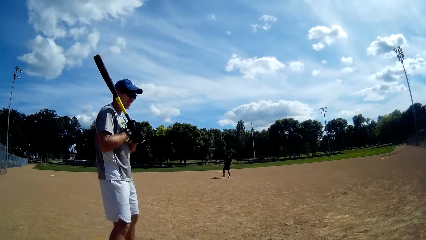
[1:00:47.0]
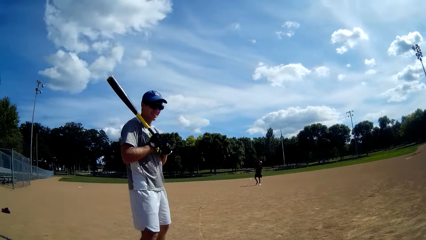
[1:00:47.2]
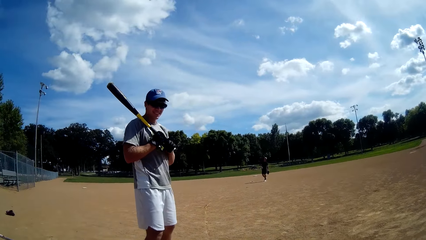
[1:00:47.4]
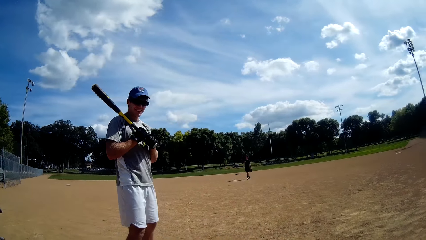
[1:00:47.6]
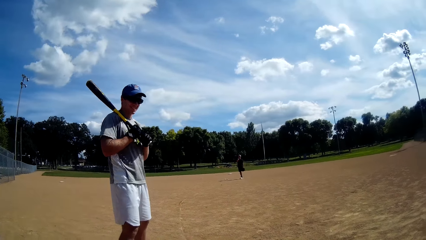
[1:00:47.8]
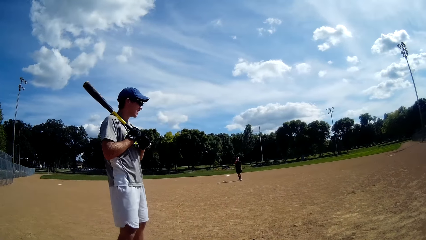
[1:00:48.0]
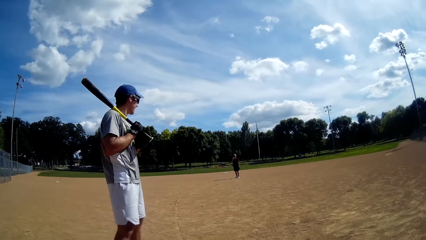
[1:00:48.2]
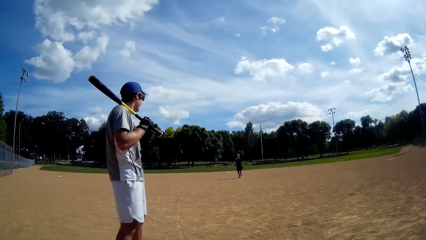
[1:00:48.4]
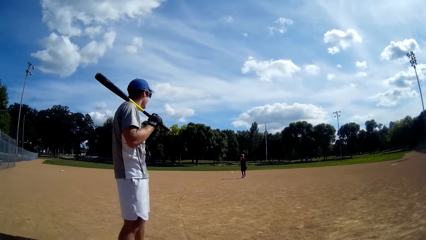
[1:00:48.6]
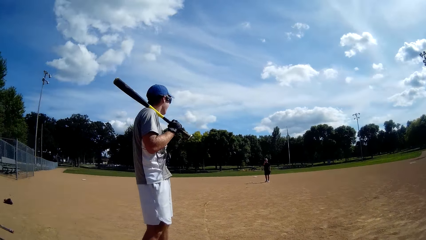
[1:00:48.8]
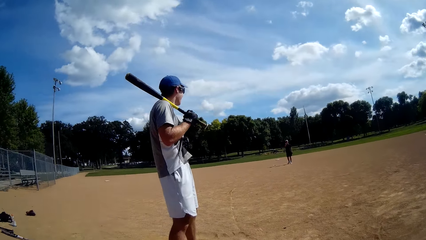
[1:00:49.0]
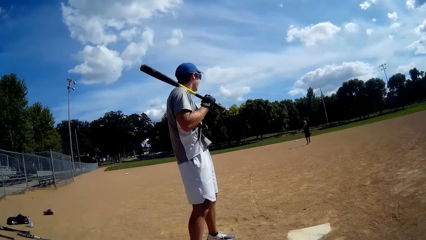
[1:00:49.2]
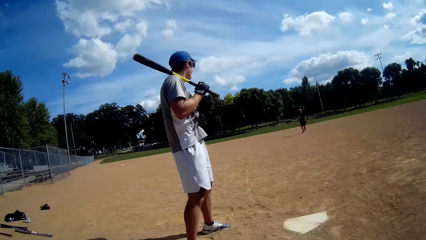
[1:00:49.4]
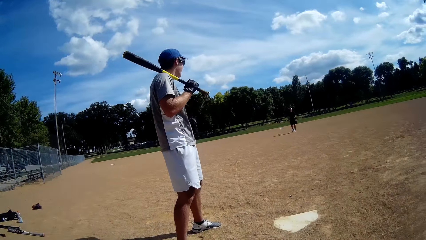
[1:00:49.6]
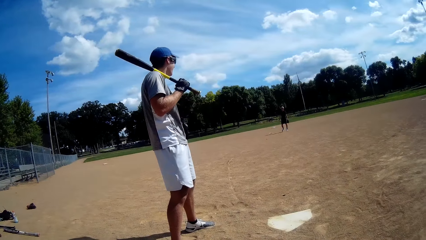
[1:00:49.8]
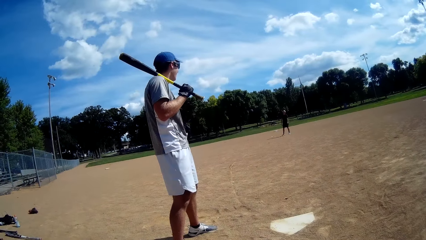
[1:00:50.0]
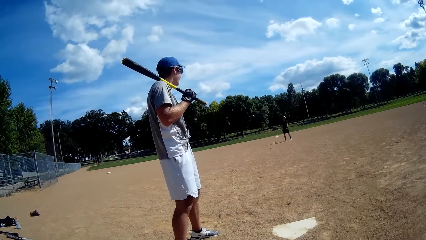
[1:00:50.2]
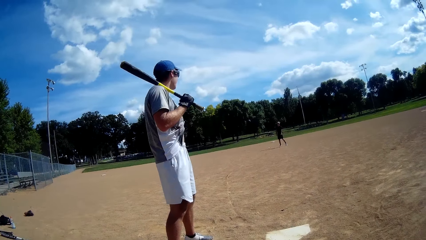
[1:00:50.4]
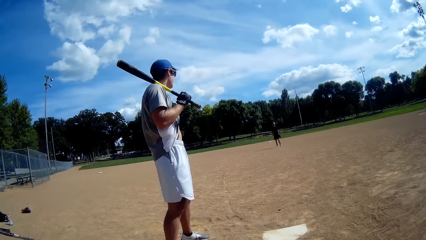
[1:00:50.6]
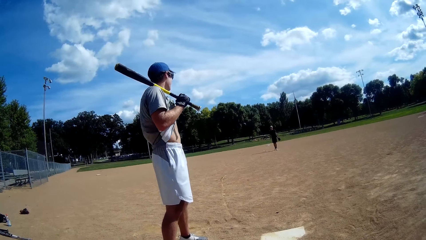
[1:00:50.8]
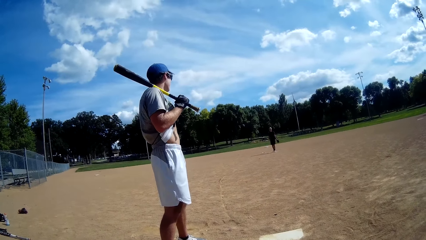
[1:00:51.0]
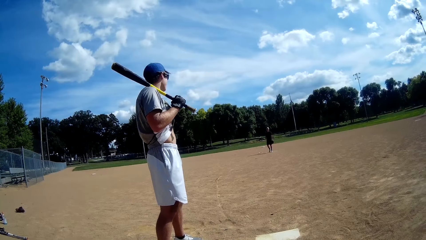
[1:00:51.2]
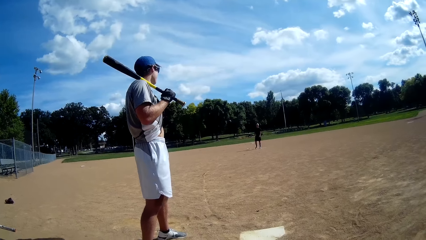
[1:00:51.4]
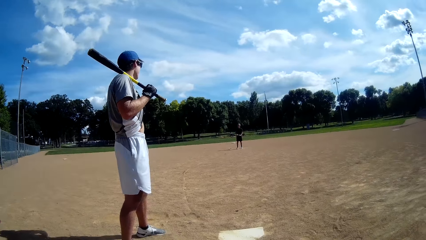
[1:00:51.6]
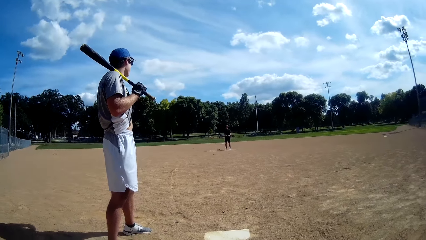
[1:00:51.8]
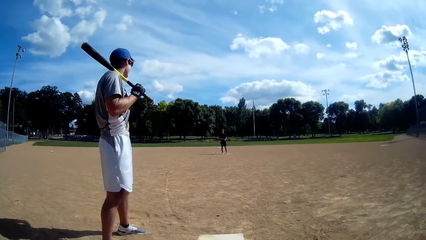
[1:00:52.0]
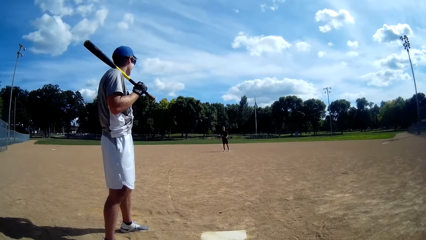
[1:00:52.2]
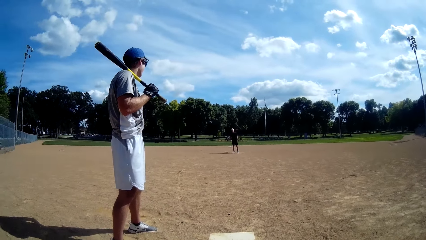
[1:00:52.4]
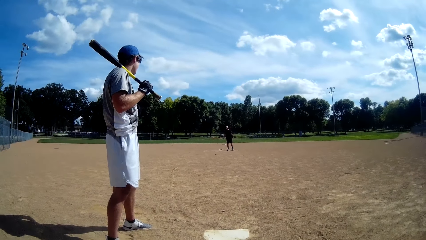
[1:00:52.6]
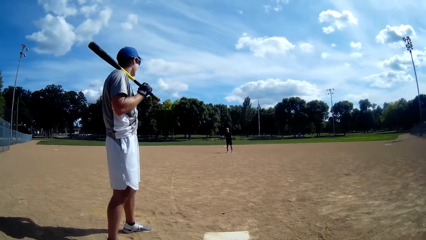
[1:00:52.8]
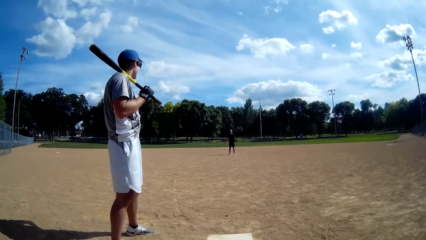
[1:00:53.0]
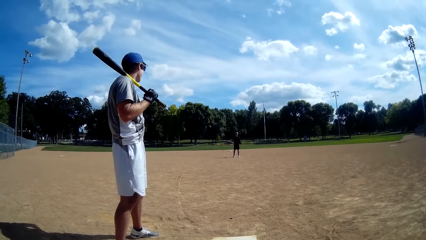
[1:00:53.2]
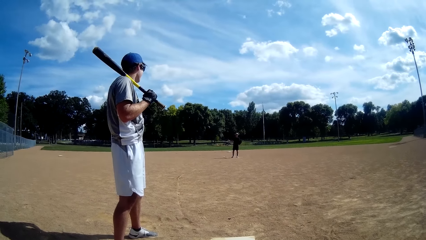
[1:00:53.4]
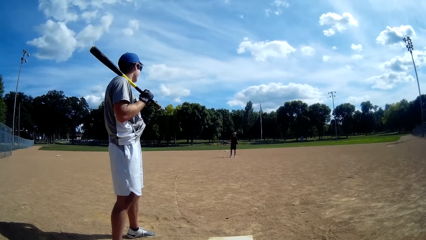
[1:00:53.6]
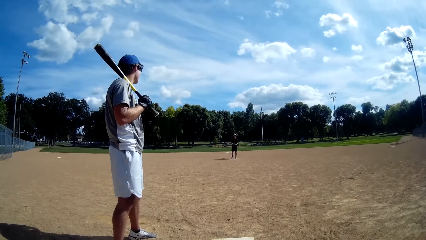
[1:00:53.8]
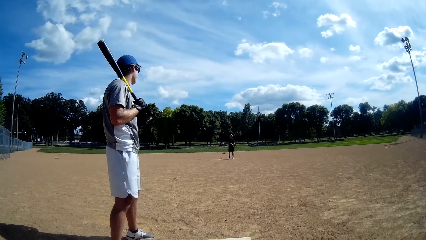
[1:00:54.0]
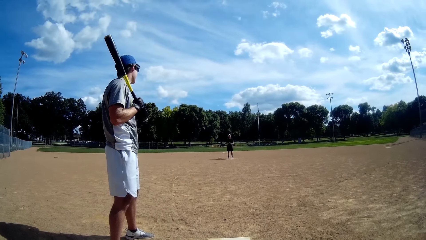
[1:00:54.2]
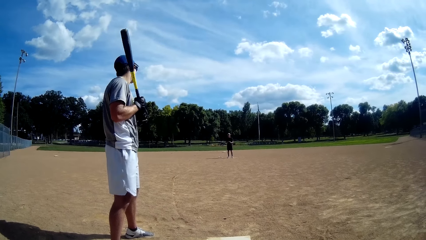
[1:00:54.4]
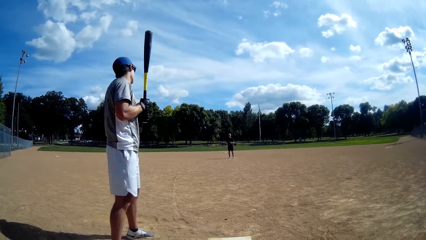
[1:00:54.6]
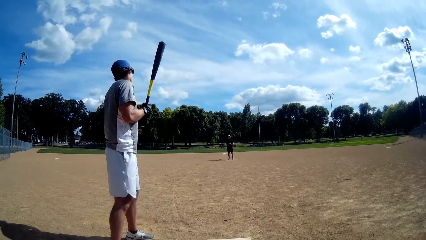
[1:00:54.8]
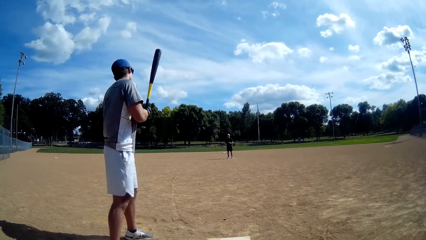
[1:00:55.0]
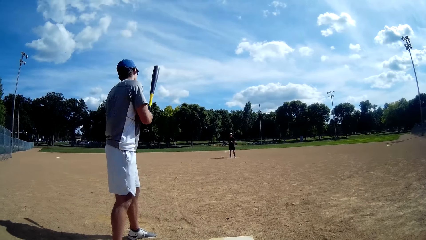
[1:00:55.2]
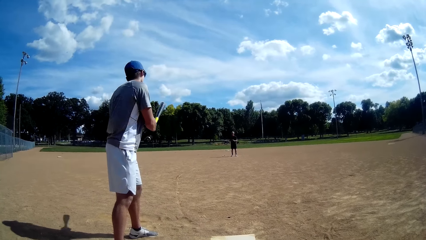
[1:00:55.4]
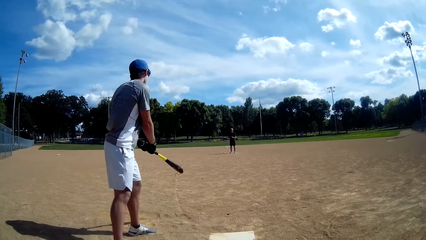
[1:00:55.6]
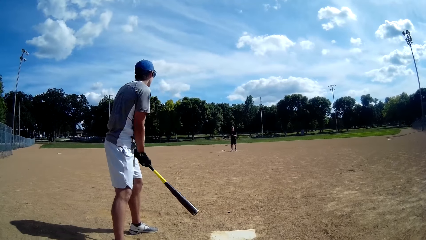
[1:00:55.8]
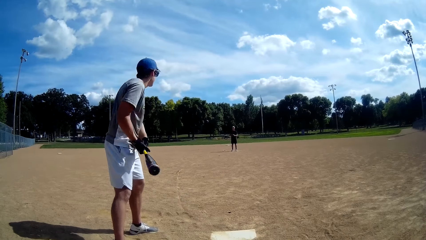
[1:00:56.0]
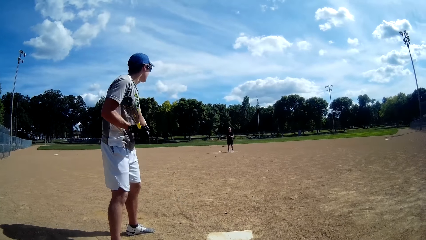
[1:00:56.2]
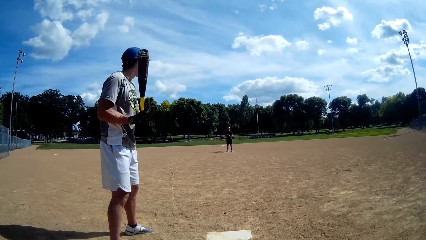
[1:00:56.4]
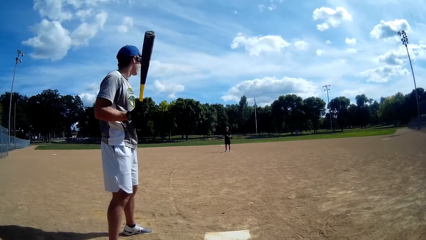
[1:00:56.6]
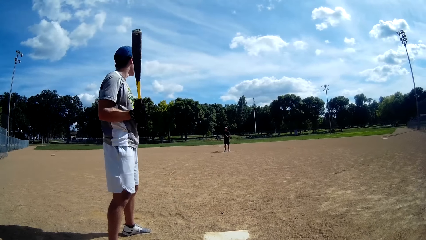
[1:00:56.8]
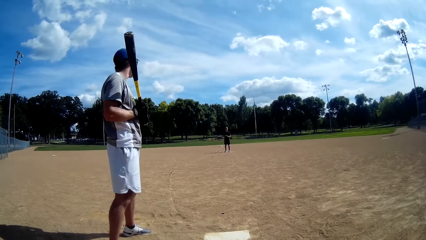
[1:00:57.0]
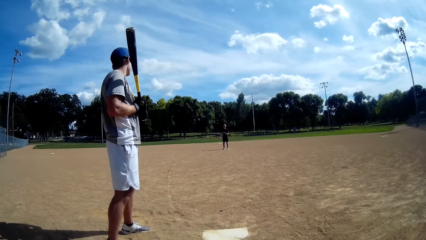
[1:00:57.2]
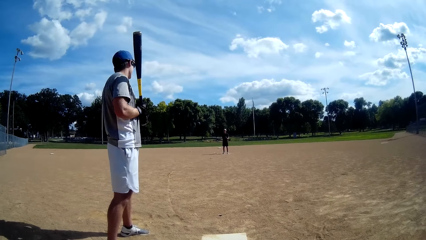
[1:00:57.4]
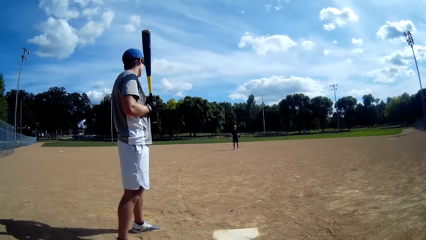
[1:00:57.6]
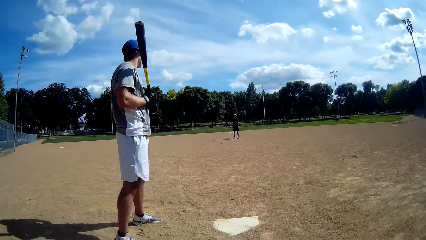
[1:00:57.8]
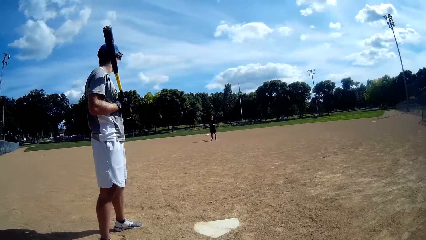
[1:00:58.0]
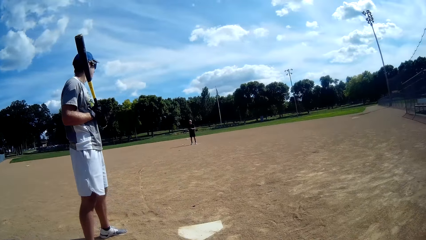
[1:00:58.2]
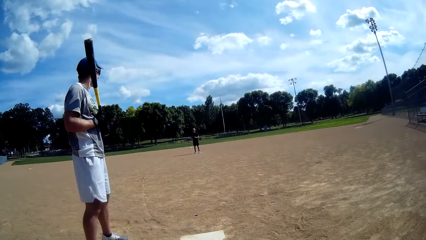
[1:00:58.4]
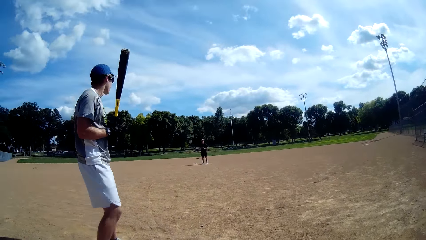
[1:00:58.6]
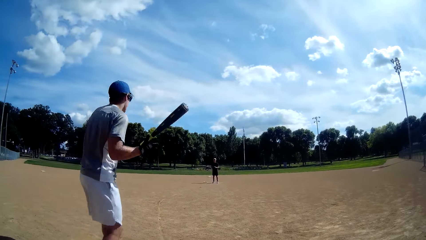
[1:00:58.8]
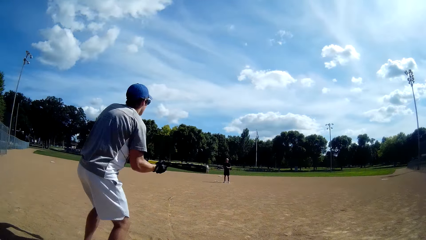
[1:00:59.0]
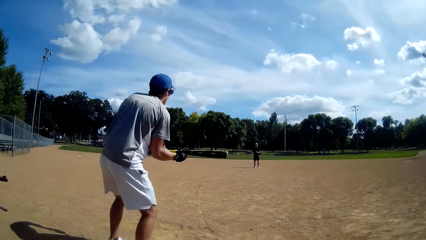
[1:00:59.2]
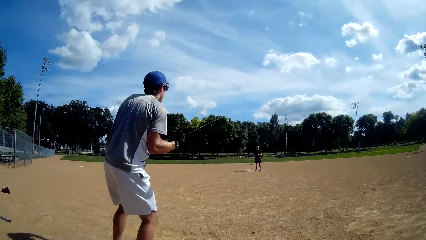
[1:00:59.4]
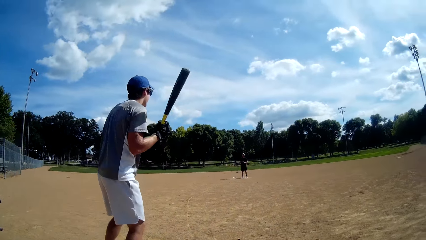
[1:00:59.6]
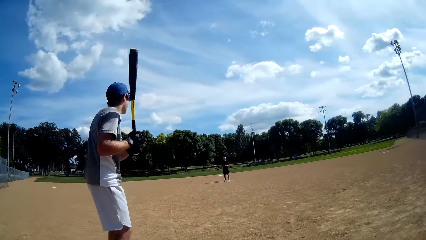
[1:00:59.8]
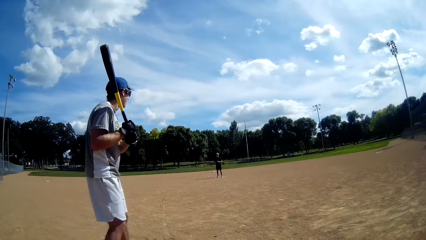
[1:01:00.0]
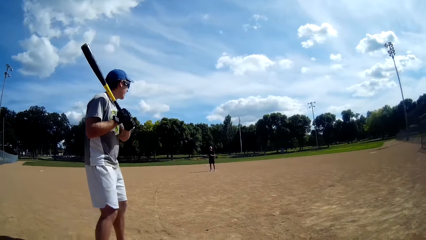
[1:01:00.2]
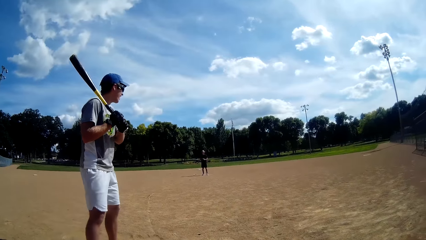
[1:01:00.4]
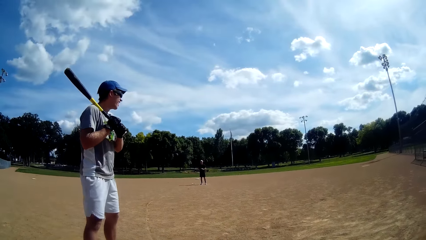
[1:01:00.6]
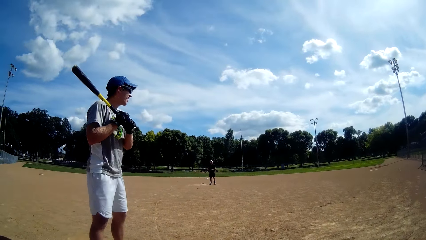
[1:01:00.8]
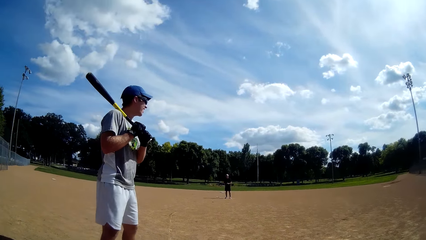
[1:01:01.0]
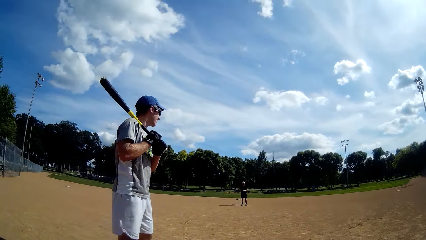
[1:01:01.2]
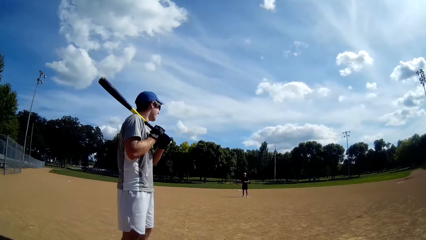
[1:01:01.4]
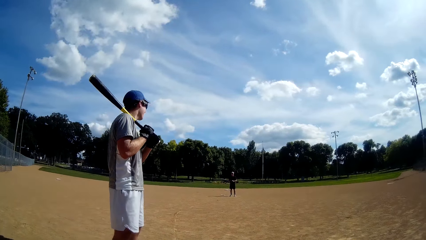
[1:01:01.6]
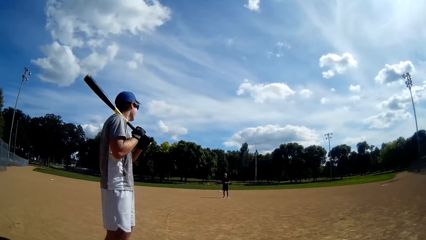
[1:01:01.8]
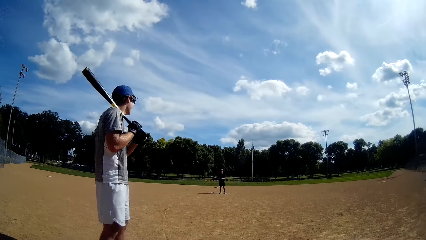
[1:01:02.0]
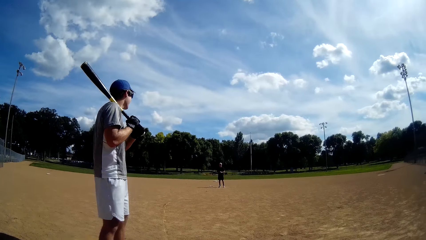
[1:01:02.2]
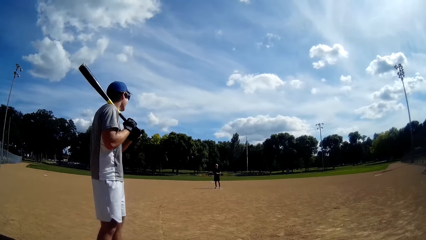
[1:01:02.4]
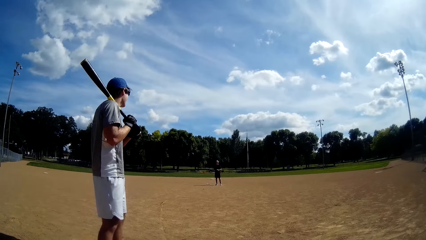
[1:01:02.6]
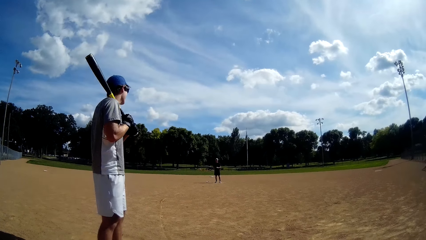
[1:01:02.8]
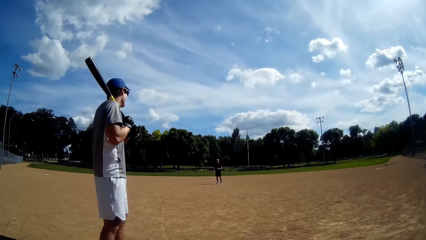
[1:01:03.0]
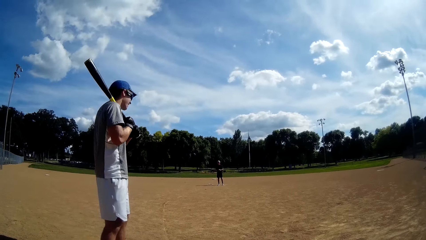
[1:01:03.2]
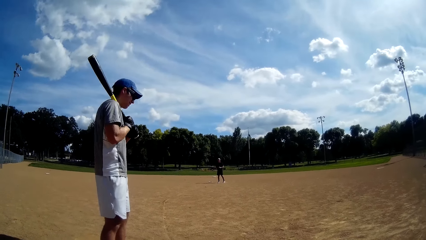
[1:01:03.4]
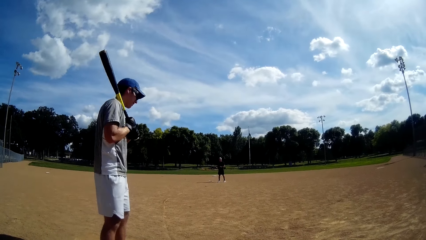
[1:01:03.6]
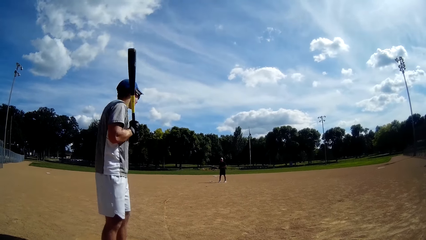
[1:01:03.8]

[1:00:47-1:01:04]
A man swings the bat. He holds the bat. He swings the baseball bat.
